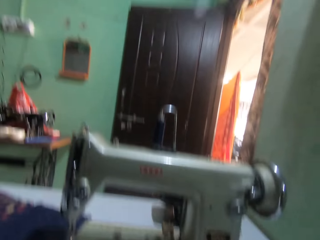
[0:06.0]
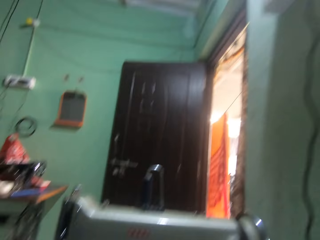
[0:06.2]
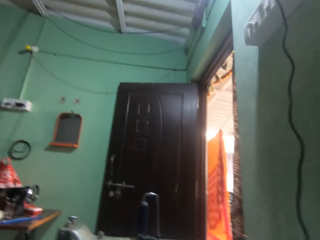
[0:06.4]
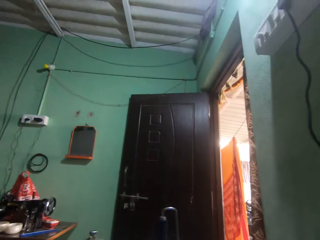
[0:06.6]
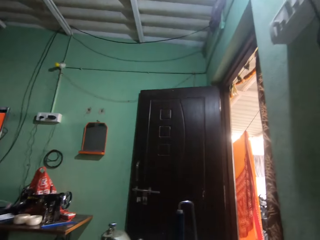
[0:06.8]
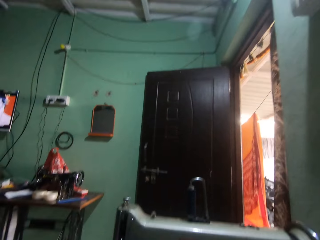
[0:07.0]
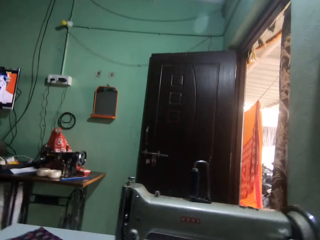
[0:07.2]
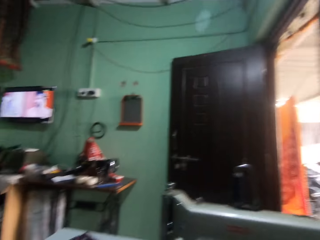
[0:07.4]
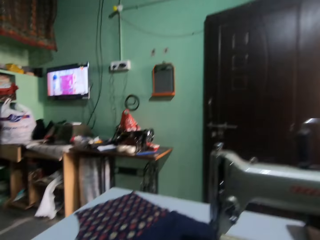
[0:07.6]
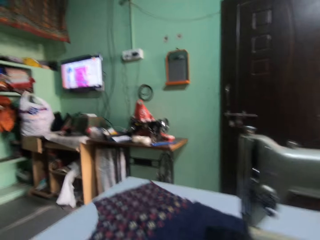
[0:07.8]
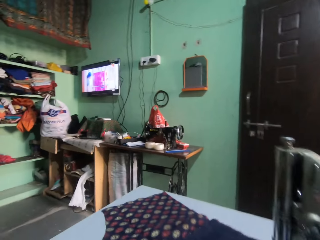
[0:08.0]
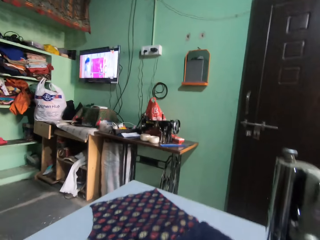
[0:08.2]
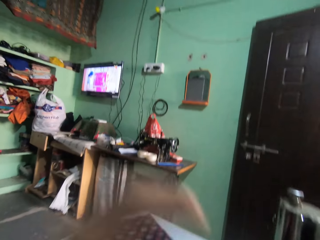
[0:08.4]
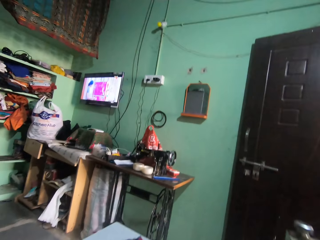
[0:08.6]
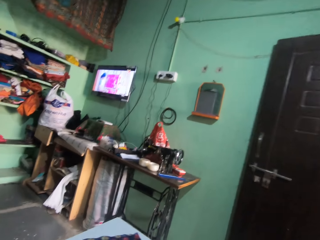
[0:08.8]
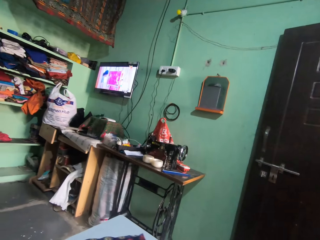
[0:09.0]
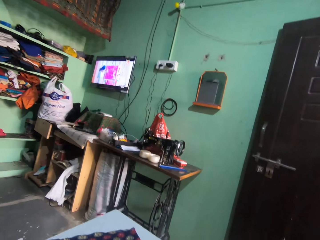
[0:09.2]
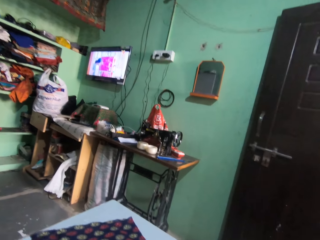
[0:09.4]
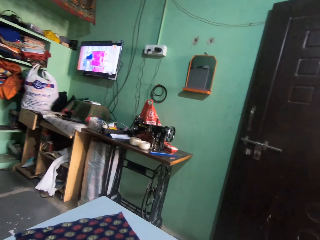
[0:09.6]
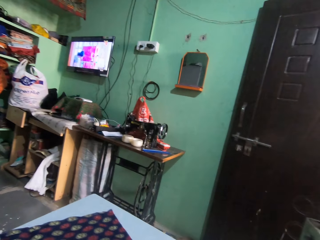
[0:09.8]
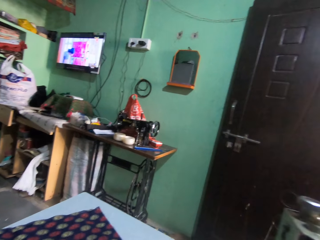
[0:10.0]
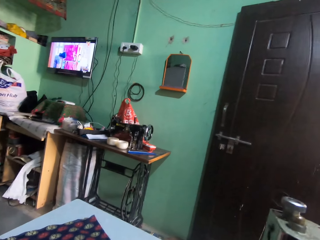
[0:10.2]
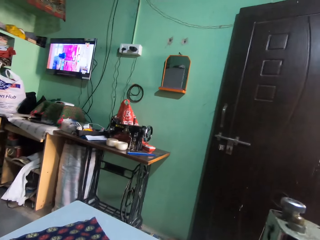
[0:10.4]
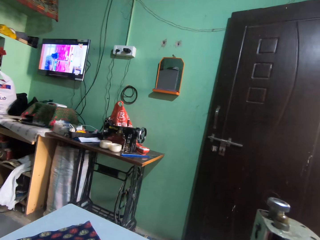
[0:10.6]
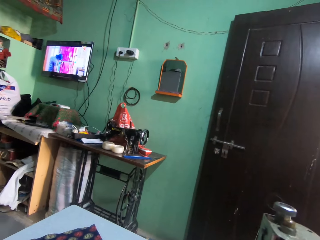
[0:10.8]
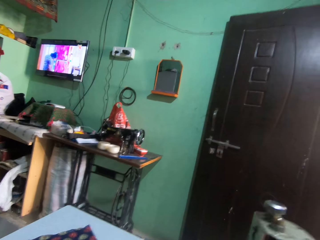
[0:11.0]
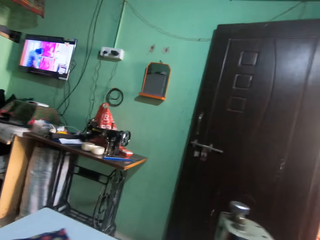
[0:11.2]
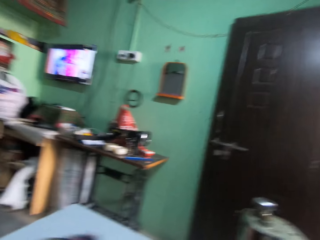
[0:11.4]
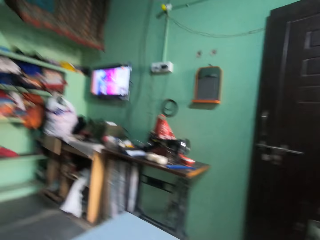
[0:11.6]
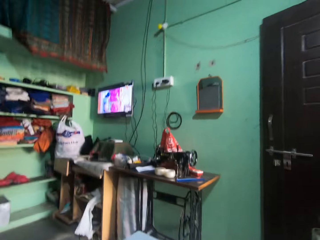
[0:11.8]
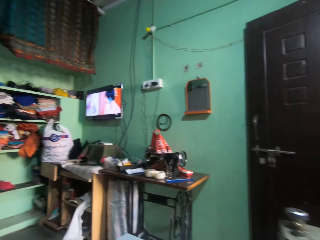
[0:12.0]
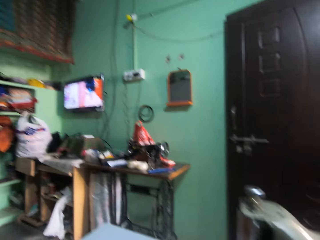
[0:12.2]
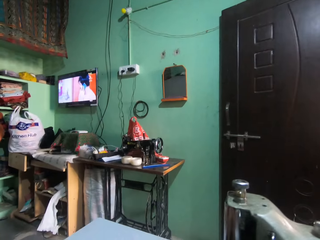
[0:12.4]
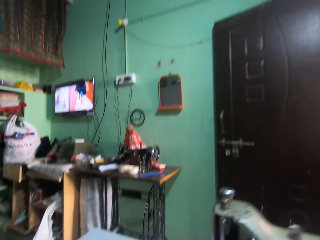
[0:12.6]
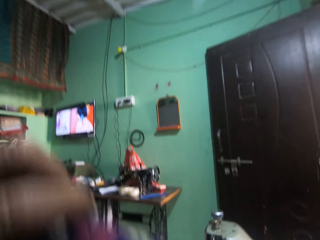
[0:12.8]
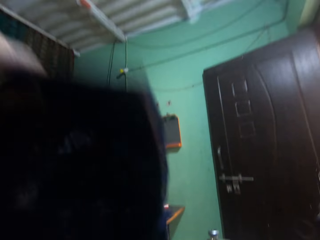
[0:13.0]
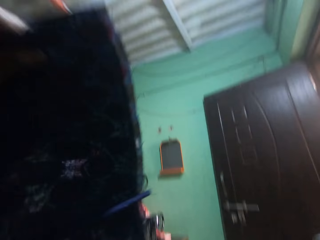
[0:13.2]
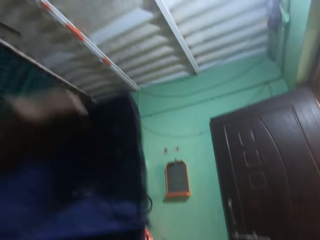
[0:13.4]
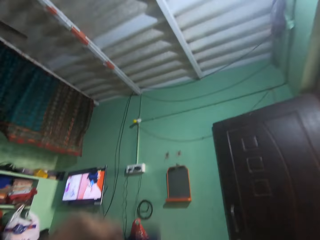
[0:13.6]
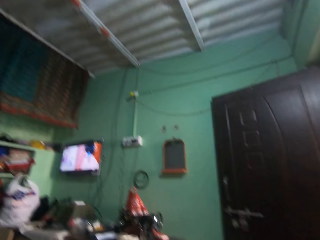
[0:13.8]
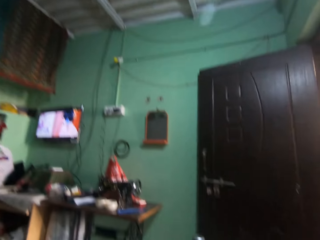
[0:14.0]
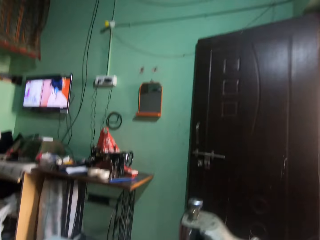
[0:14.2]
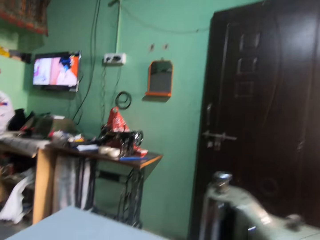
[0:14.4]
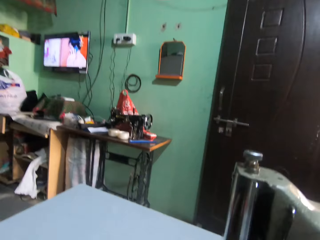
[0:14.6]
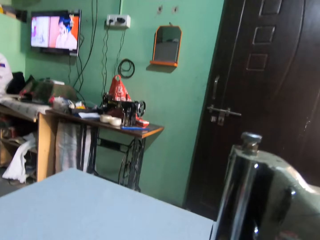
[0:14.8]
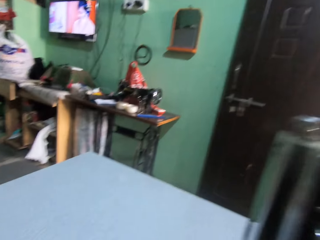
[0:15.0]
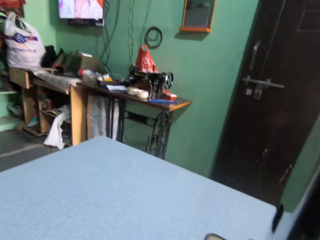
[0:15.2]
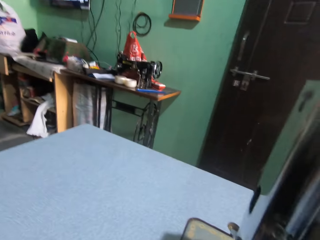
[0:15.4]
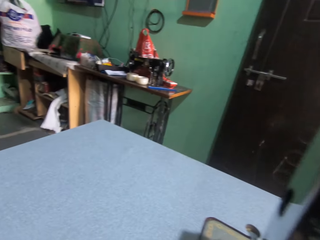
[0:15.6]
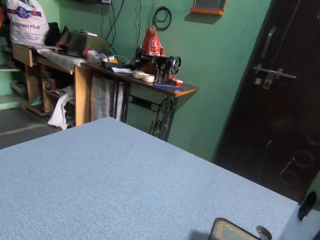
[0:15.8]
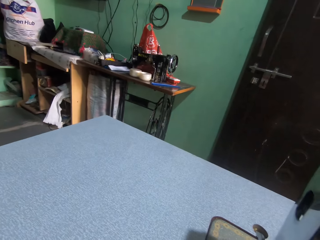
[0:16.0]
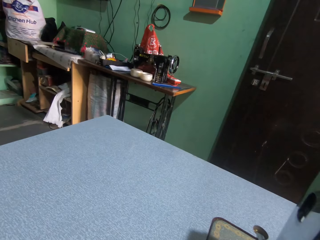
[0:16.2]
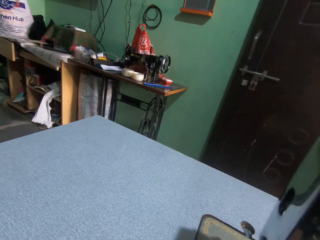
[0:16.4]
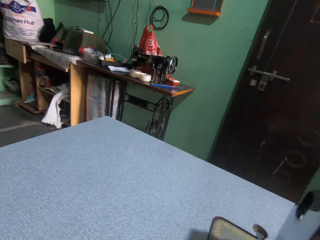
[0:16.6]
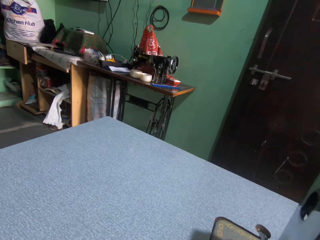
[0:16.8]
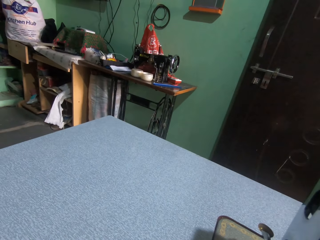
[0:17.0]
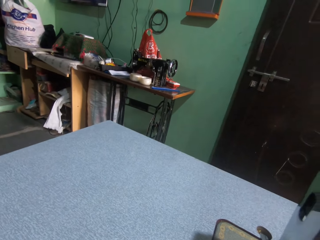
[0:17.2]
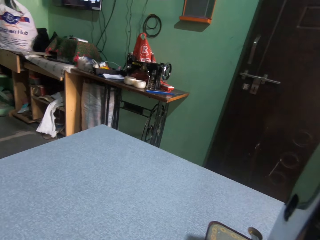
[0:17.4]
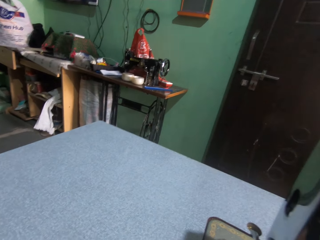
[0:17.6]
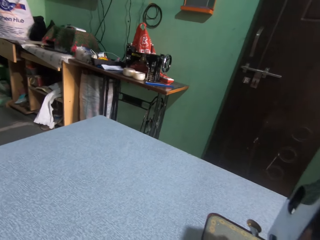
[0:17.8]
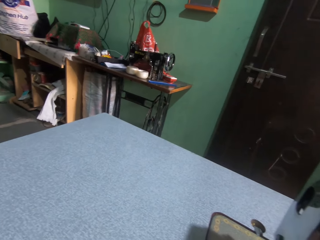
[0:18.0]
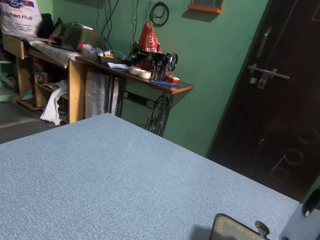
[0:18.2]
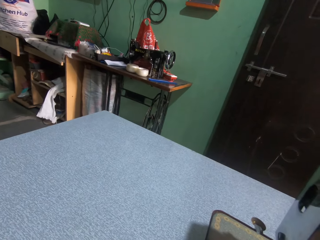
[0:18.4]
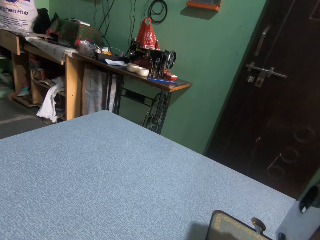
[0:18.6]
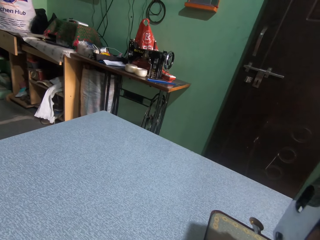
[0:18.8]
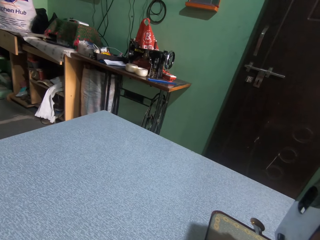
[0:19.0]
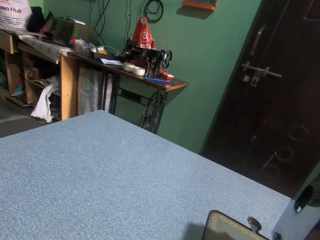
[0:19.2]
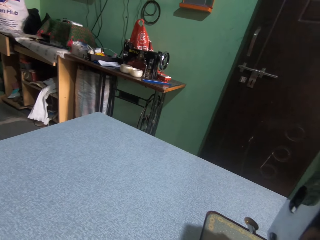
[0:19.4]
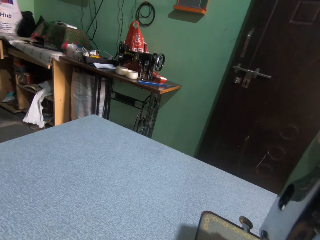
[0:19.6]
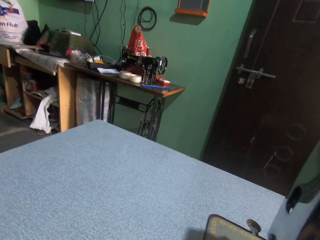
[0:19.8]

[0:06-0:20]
The camera wearer looks around. They move the hand. They sew a cloth on the sewing machine. They watch a television in the room. They look around in the room. They flip the cloth in the room. They lift the material. They look around in the room.

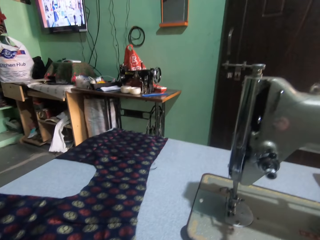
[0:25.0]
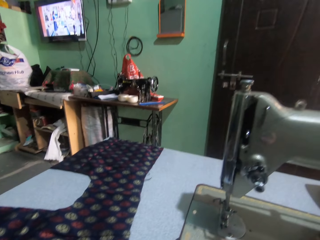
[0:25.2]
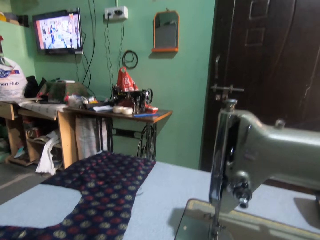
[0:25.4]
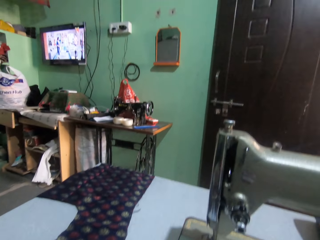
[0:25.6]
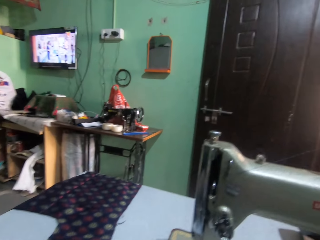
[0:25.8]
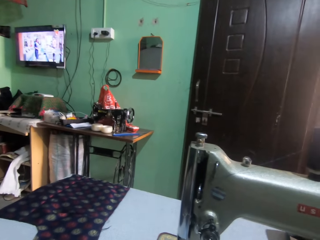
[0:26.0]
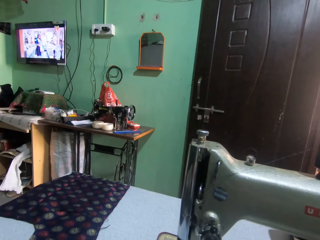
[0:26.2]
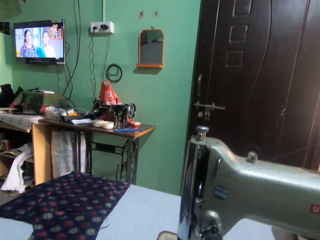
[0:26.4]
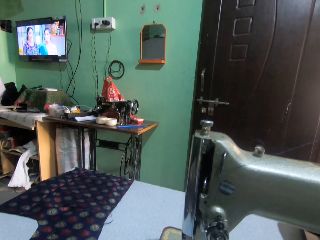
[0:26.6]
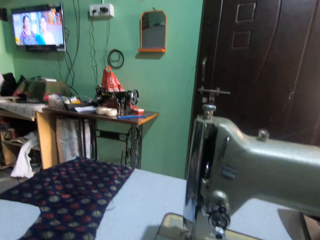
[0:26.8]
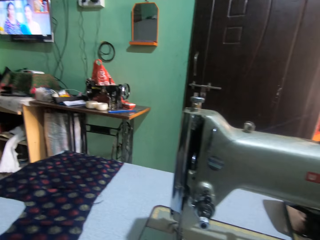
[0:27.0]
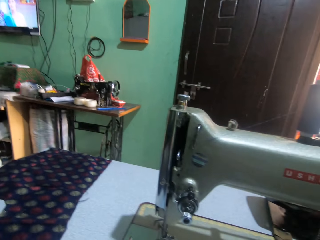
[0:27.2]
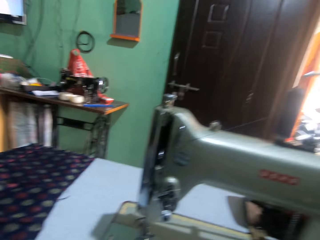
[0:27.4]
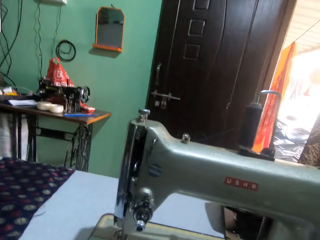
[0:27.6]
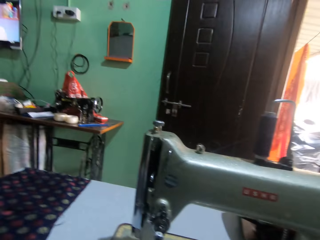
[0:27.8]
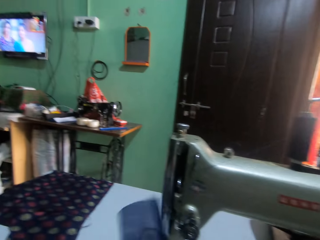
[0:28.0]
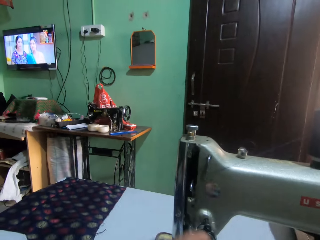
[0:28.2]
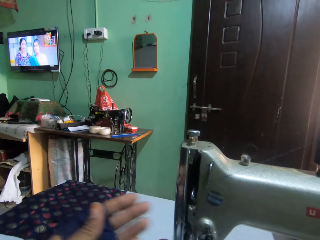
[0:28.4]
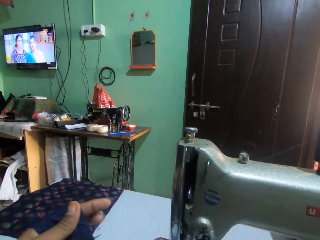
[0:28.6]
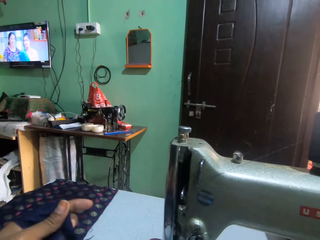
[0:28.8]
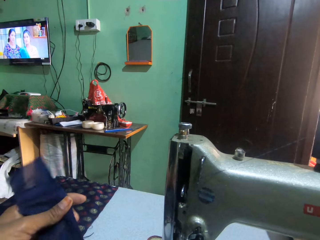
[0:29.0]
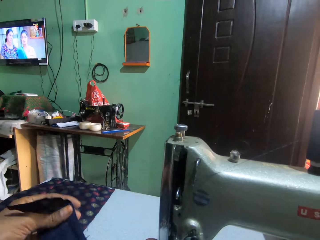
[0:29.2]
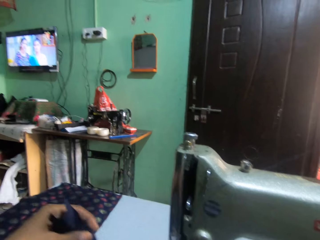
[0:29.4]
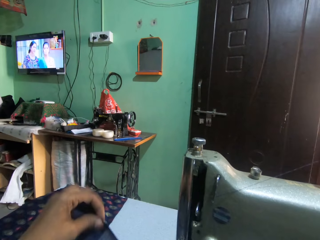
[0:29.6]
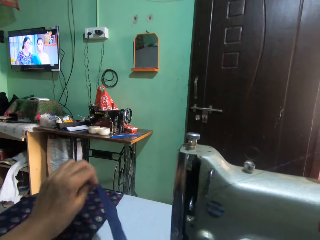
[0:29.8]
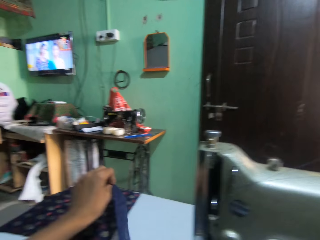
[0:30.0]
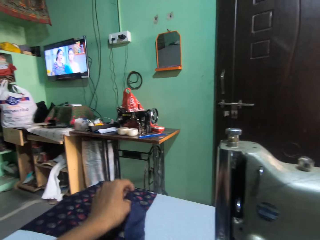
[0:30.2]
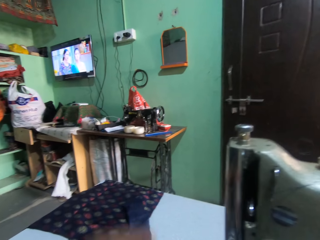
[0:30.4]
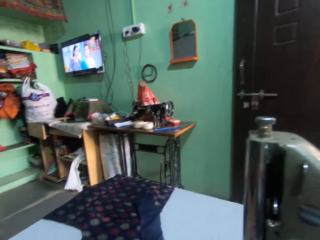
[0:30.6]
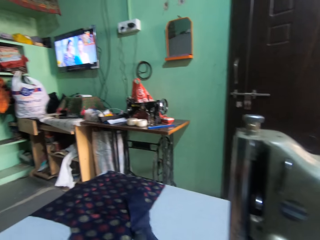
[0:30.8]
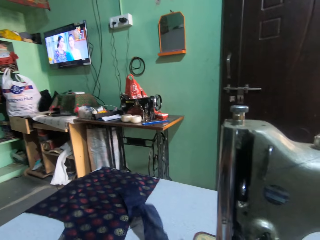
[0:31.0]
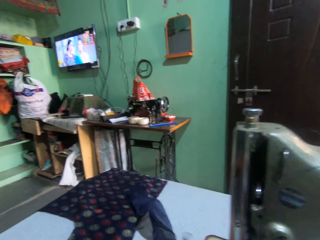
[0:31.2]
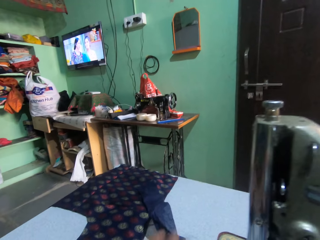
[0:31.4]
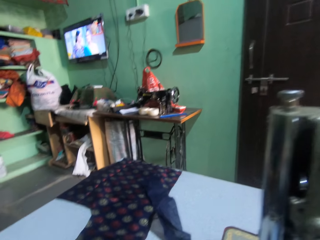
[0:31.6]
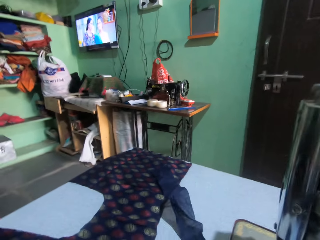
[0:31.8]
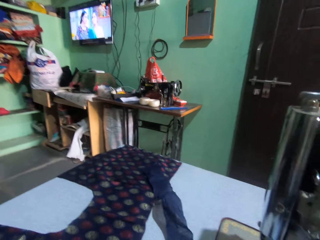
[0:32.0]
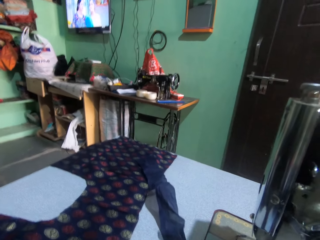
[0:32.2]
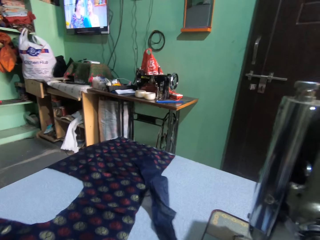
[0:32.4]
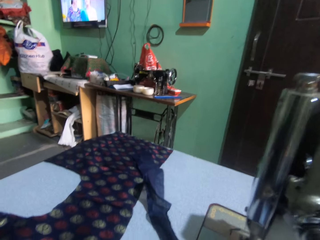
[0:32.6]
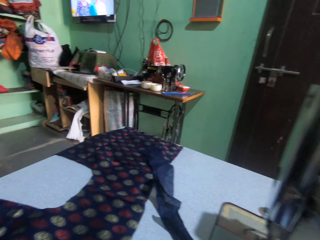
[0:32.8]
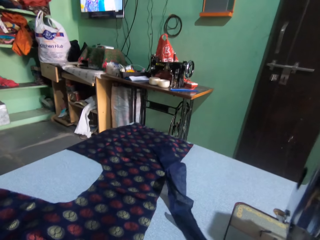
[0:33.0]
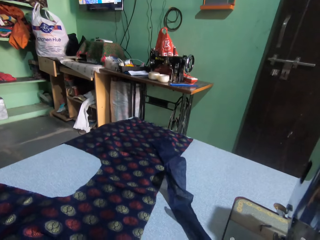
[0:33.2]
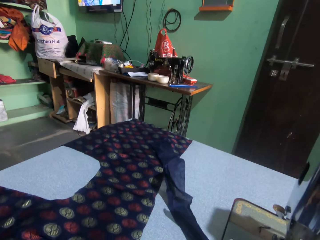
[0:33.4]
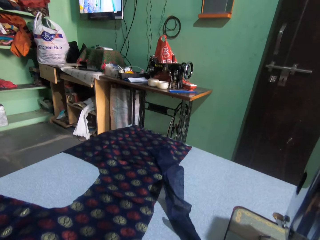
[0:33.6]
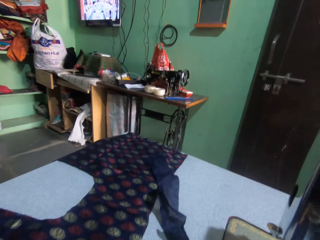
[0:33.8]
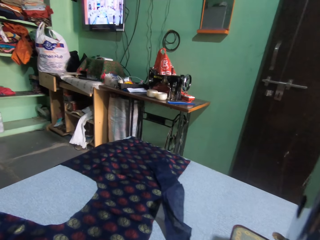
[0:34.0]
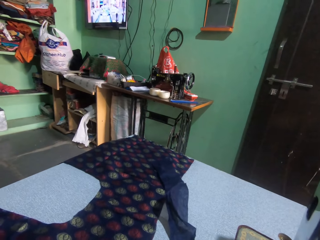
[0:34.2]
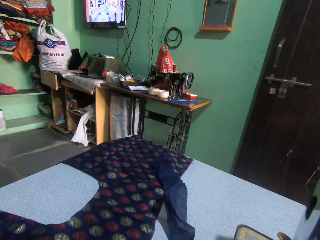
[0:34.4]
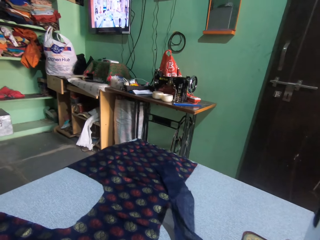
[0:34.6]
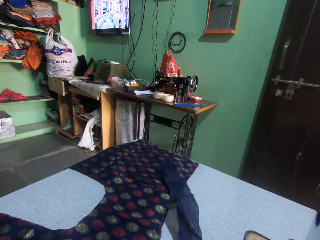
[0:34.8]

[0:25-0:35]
The camera wearer looks around in the room. They hold a piece of cloth with the left hand. They place the piece of cloth on the table. They adjust the piece of cloth on the table.
